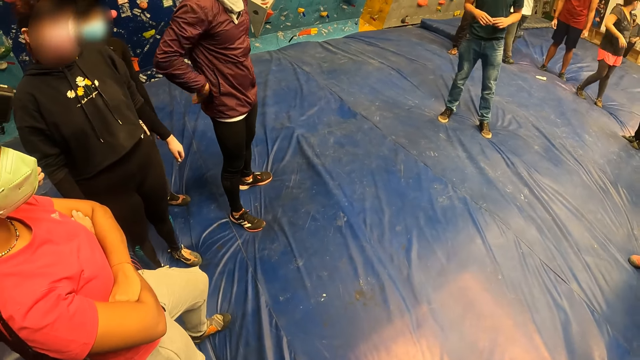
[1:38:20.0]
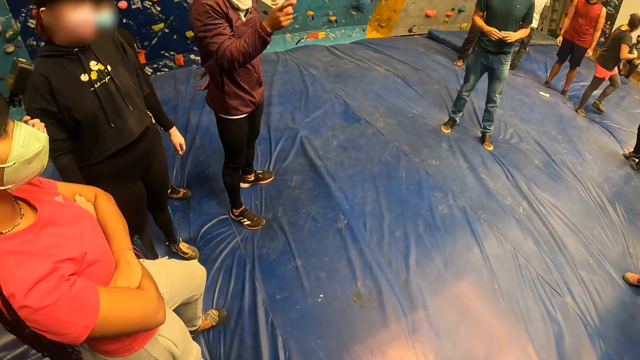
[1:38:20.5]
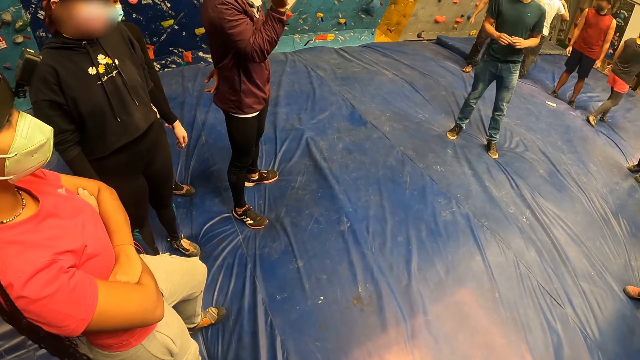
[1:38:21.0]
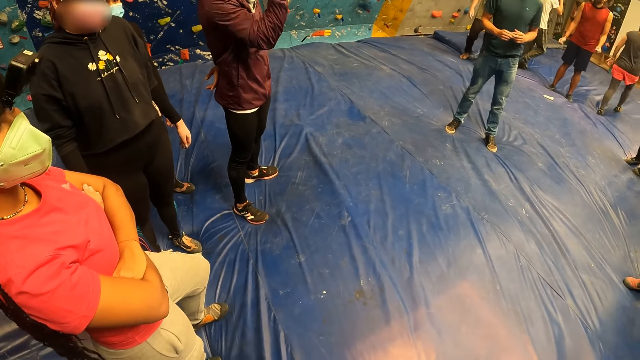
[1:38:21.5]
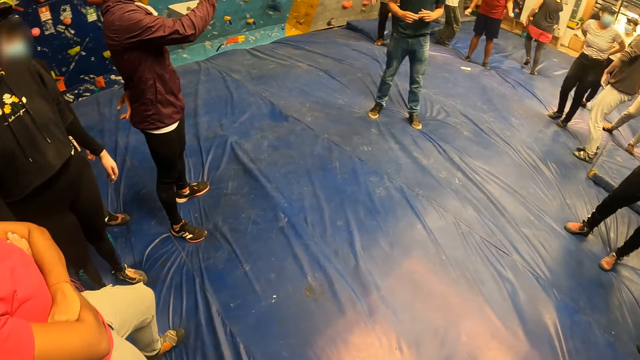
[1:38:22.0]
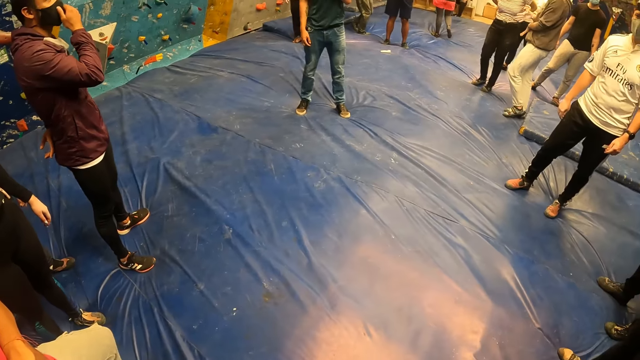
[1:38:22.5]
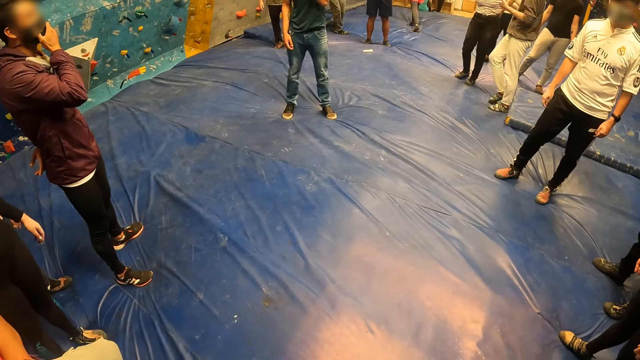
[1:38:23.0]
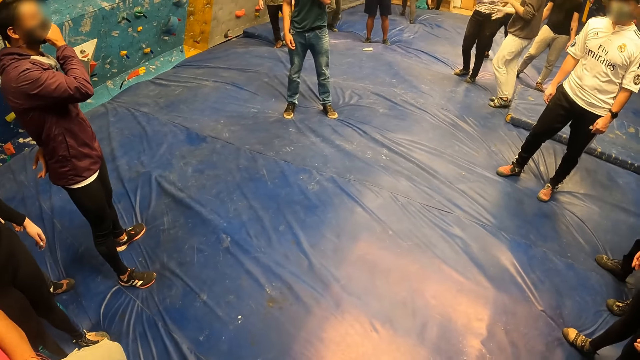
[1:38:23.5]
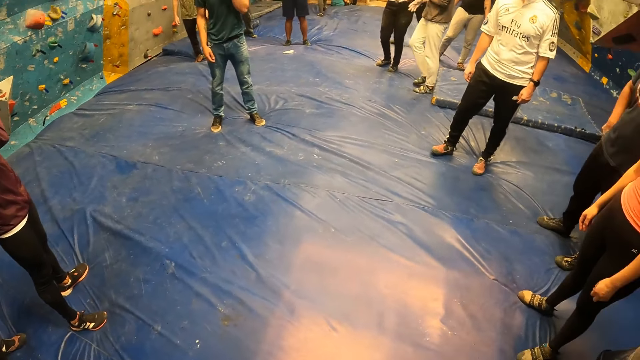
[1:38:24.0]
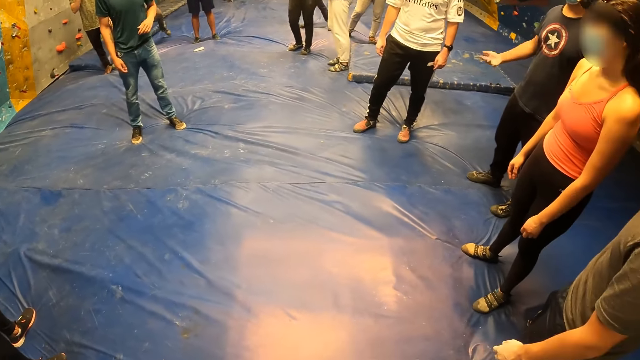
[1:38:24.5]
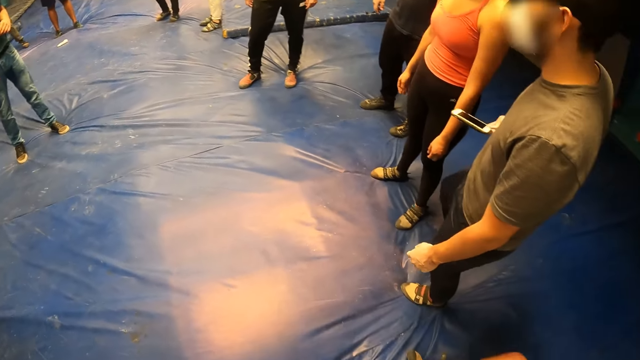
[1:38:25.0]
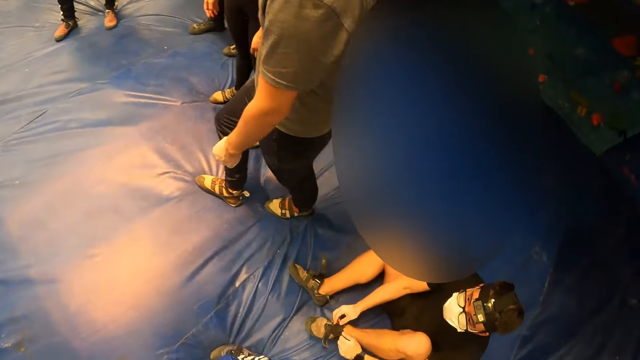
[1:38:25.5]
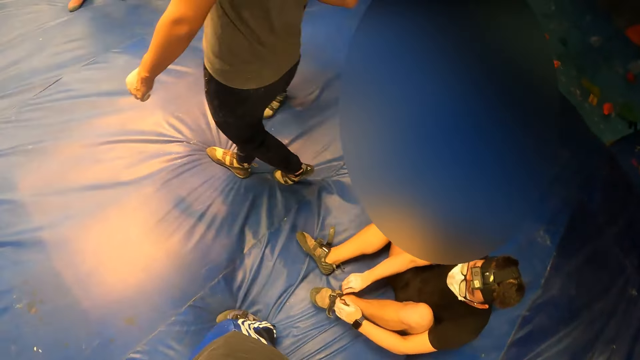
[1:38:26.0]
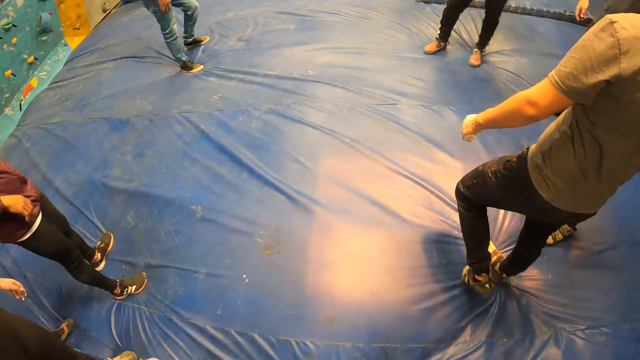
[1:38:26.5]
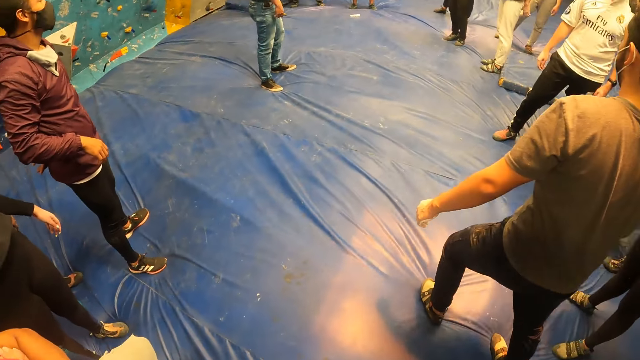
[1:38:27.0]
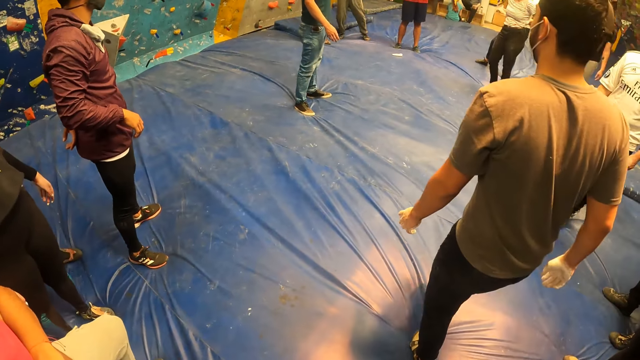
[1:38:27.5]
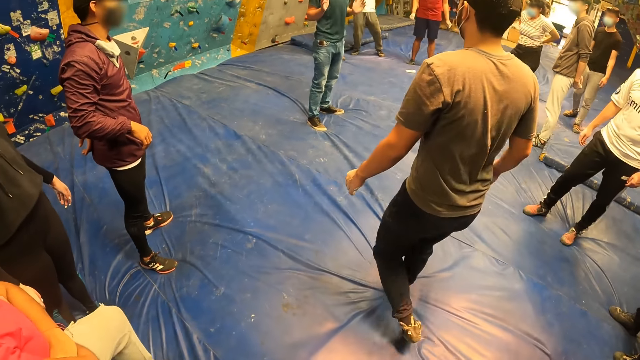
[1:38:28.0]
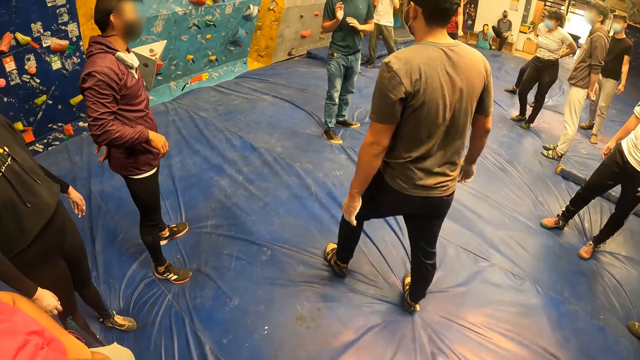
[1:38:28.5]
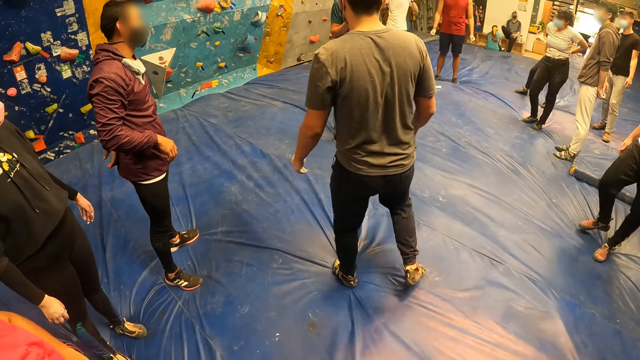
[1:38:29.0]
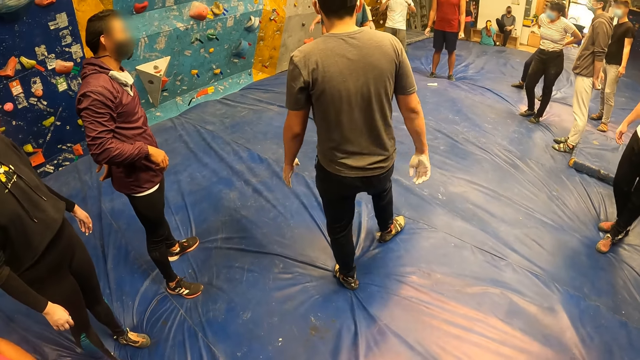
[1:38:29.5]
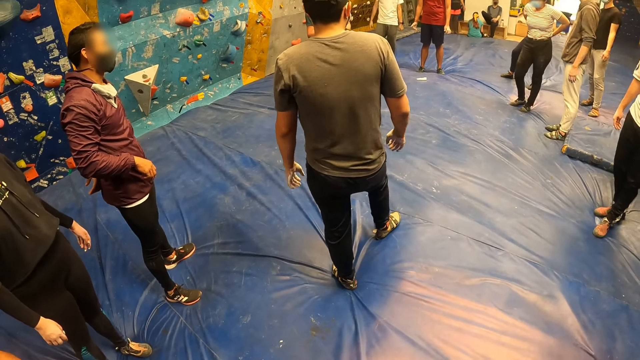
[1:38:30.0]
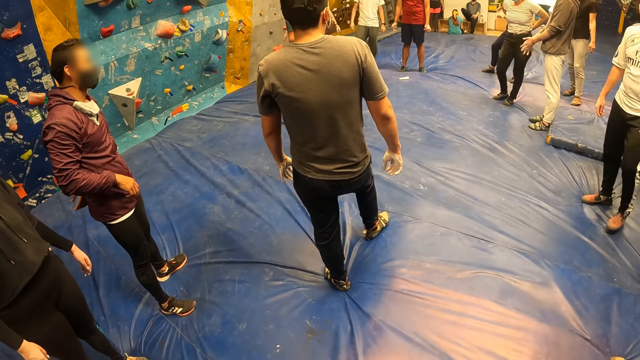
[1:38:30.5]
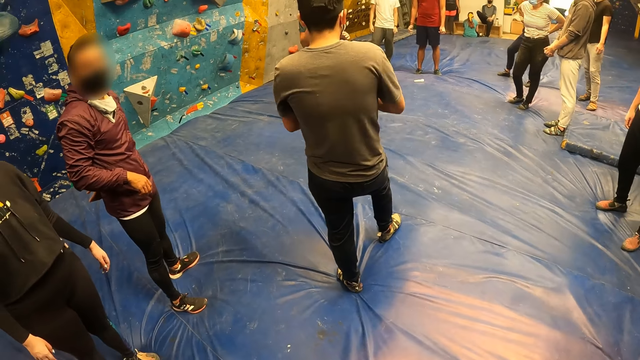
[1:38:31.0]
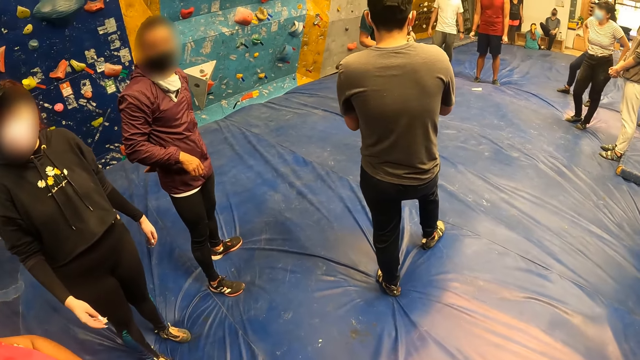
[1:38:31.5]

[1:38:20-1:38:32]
A person touches the stomach. Another person touches the mask. A third person walks on the floor. A fourth person moves the hands.

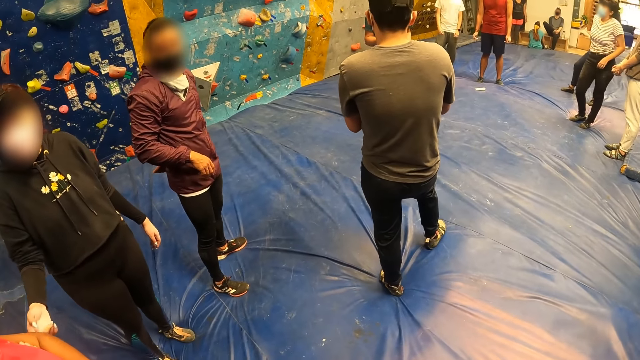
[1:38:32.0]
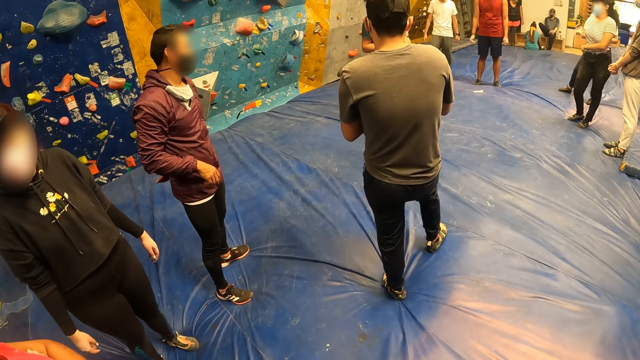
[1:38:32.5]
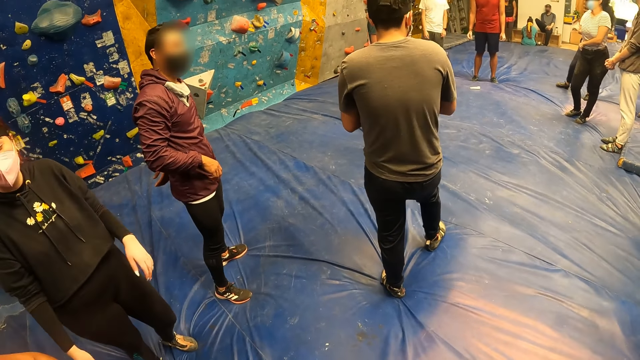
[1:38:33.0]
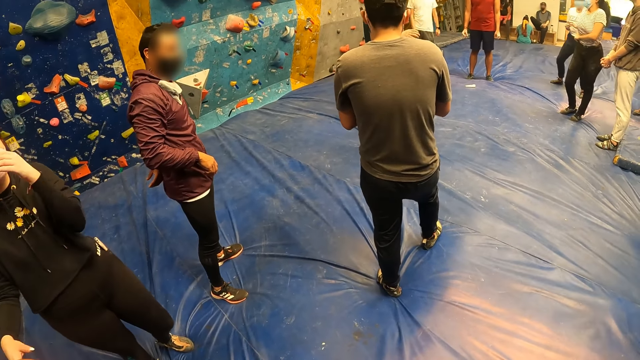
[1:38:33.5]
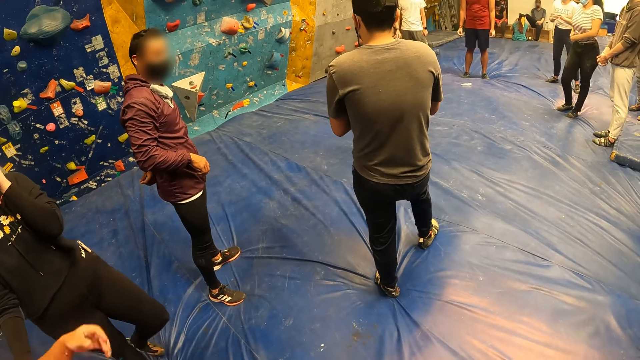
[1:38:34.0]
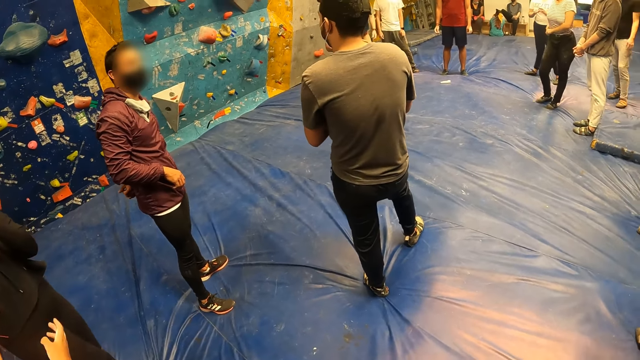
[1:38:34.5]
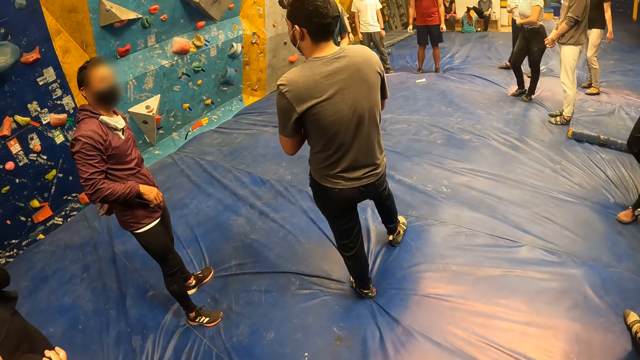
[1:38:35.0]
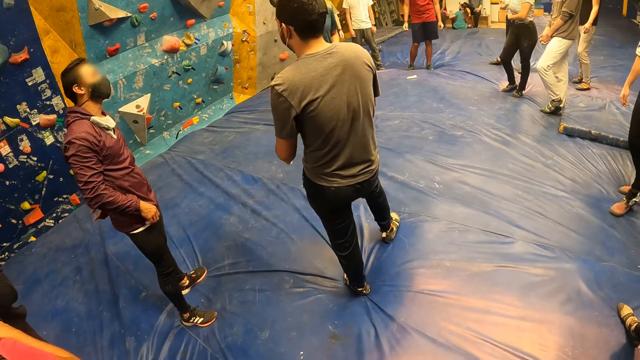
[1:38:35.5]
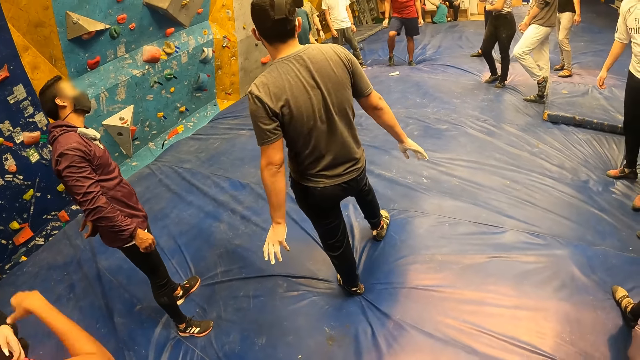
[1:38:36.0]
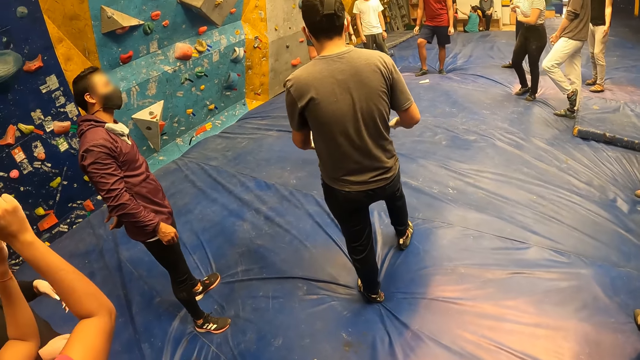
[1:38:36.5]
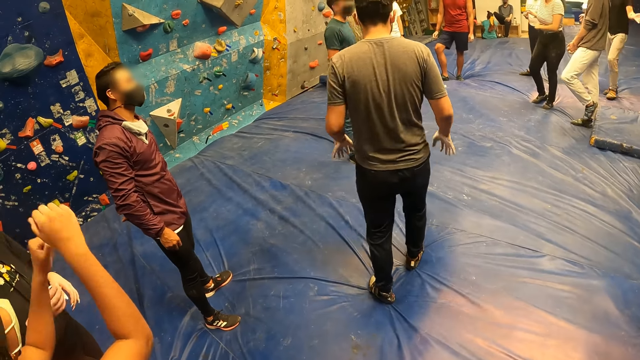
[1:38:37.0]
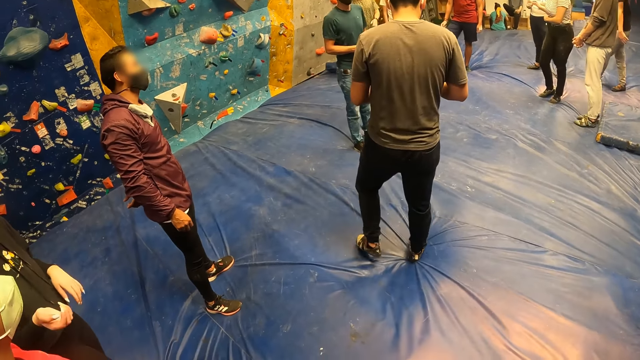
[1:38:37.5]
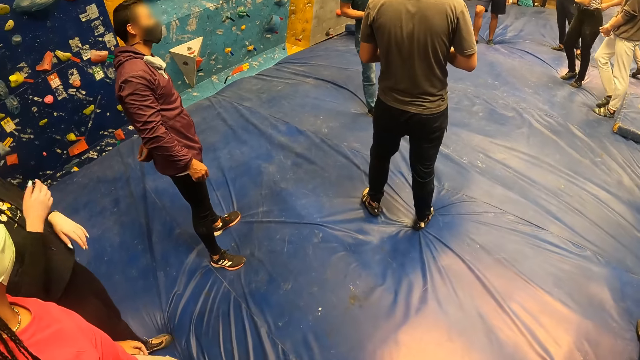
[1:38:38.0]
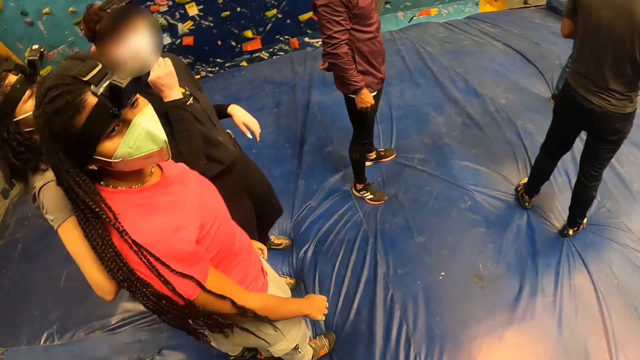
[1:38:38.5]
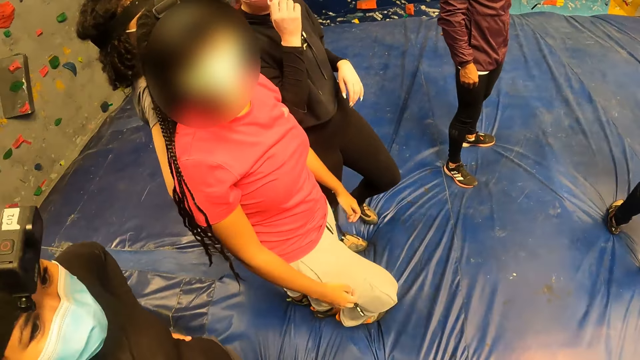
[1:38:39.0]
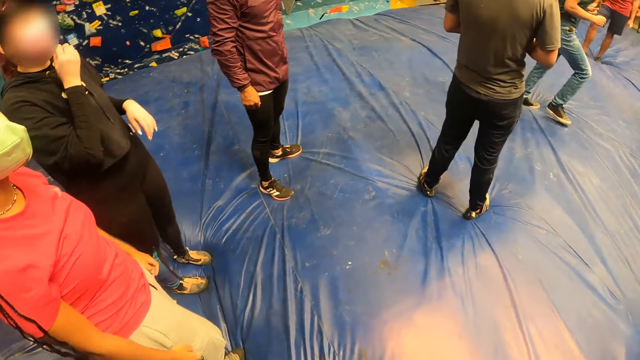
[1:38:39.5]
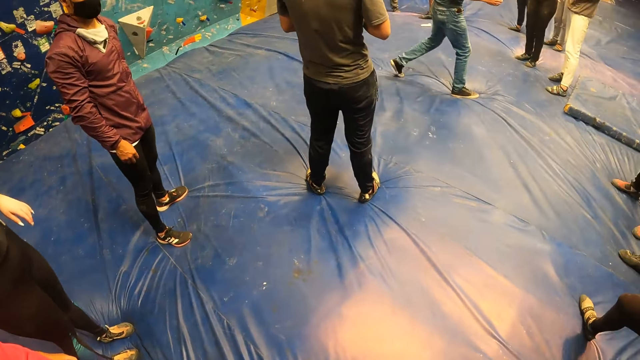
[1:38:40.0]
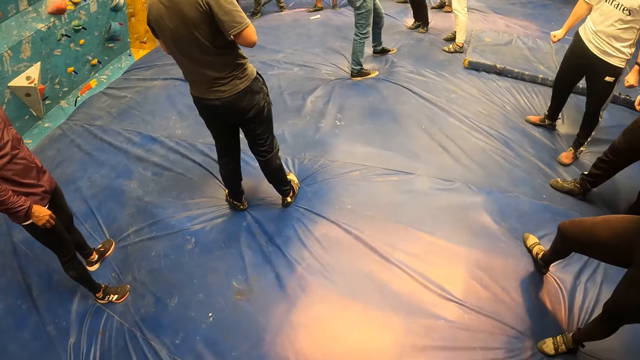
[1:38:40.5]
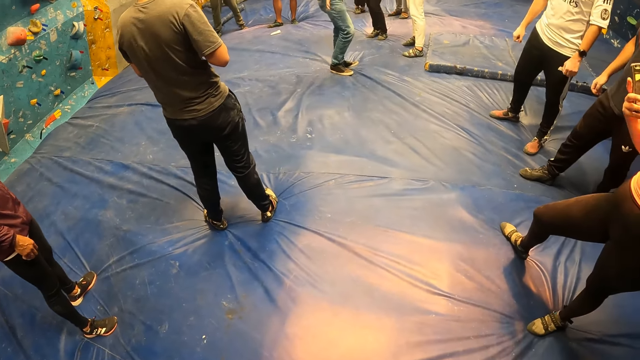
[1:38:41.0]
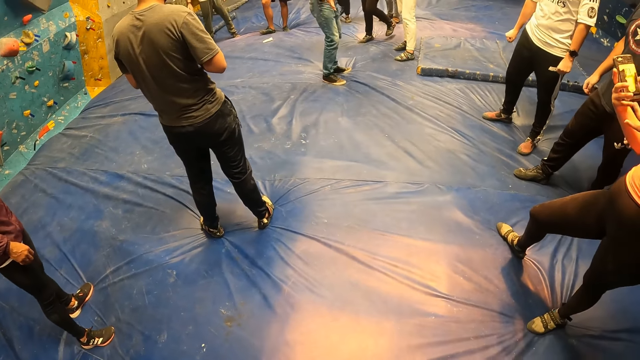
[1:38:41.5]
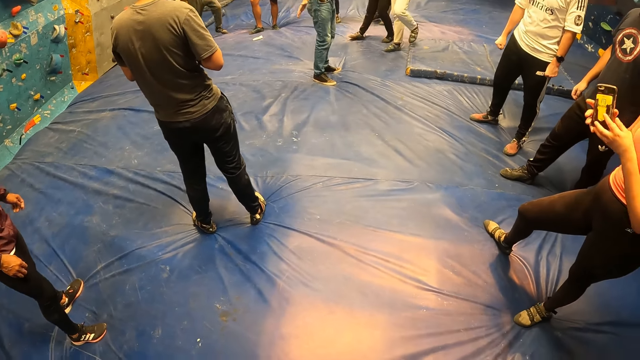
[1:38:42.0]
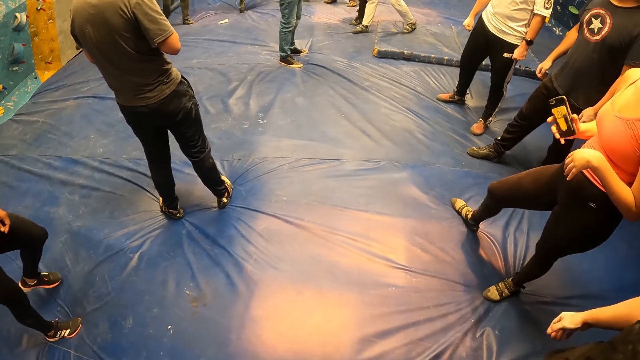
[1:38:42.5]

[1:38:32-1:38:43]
A person moves the hand to the mask. Another person interacts with the first person. A third person drops hands backward. A fourth person points sideways.
